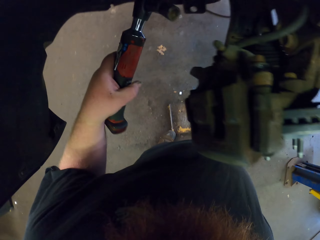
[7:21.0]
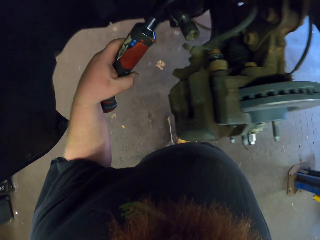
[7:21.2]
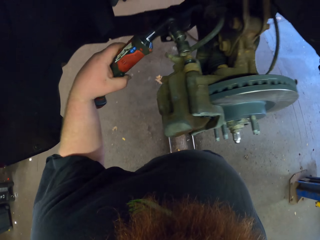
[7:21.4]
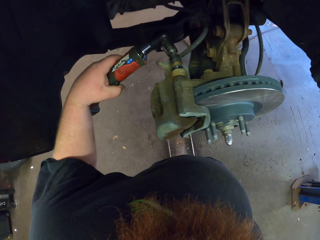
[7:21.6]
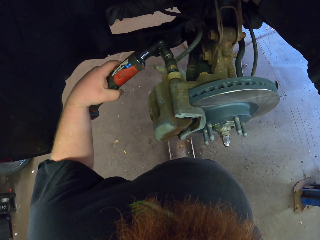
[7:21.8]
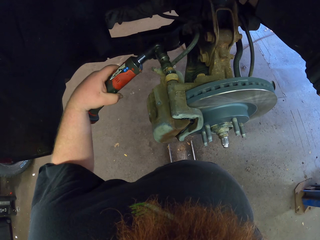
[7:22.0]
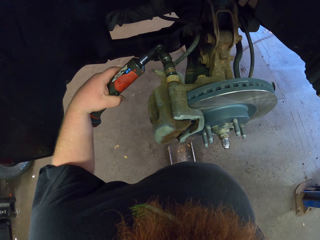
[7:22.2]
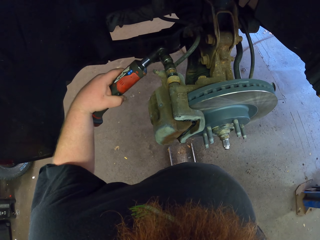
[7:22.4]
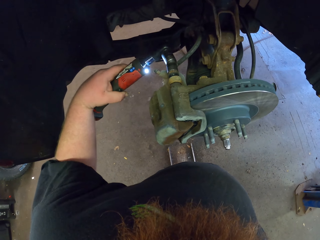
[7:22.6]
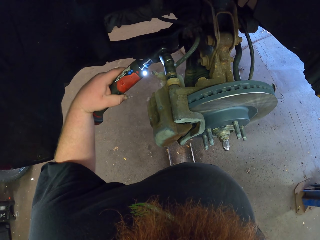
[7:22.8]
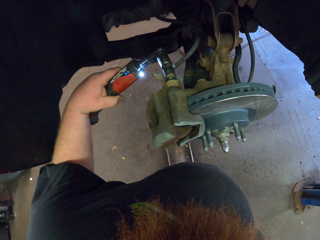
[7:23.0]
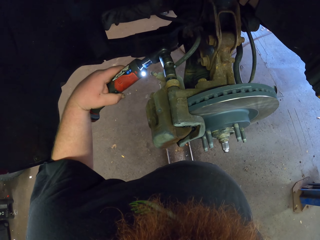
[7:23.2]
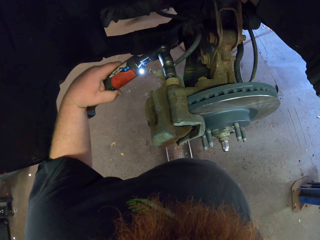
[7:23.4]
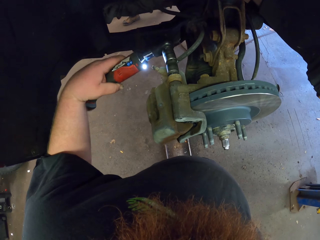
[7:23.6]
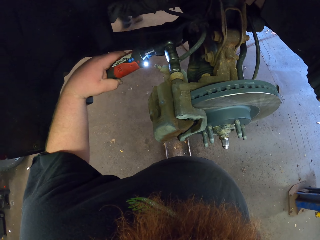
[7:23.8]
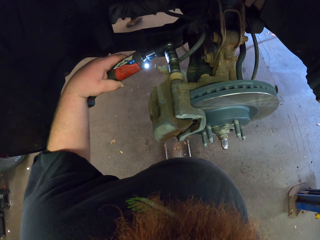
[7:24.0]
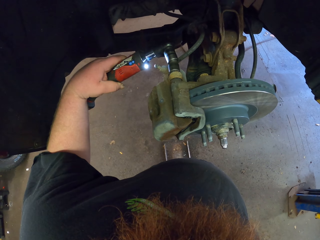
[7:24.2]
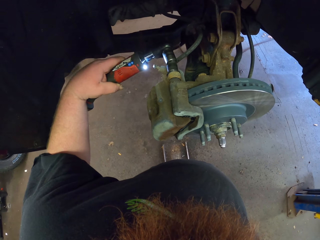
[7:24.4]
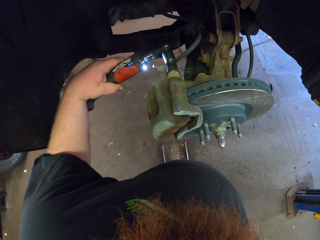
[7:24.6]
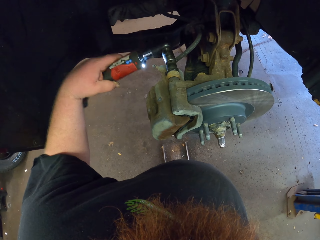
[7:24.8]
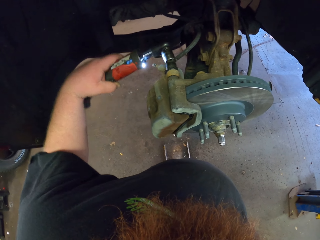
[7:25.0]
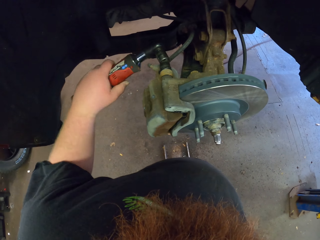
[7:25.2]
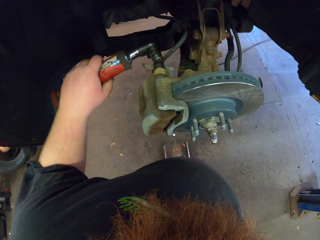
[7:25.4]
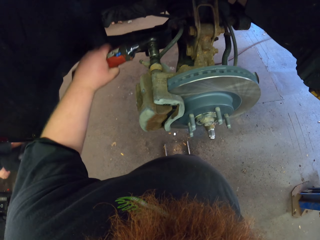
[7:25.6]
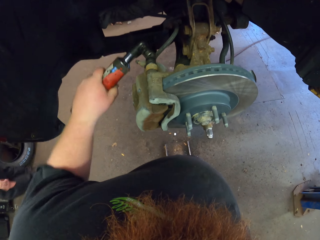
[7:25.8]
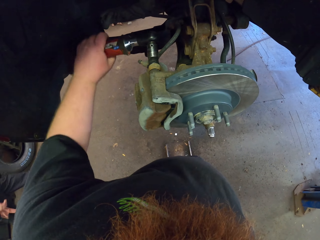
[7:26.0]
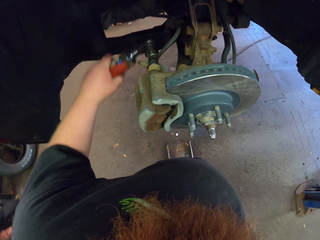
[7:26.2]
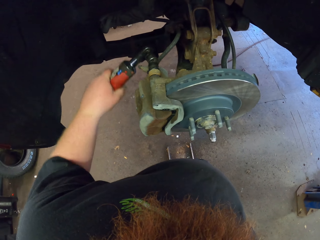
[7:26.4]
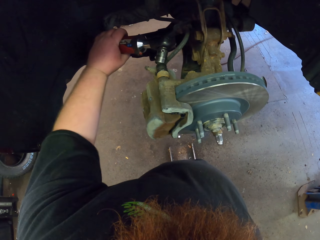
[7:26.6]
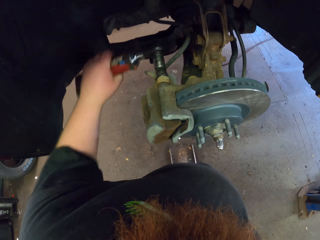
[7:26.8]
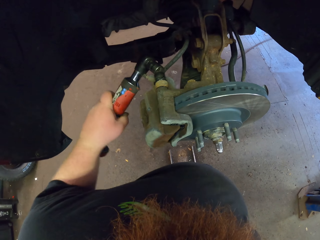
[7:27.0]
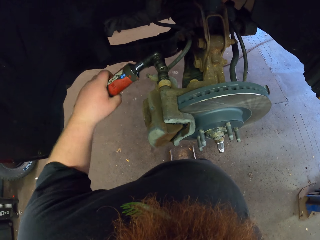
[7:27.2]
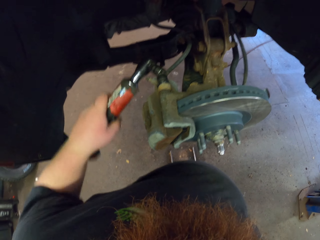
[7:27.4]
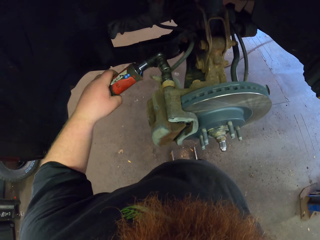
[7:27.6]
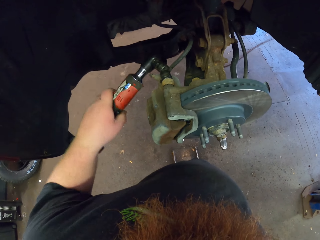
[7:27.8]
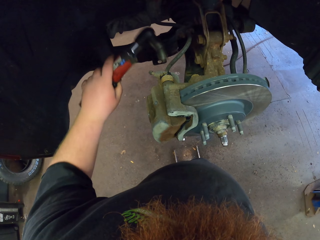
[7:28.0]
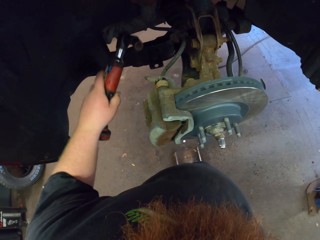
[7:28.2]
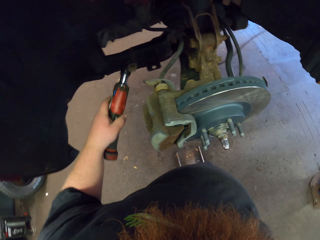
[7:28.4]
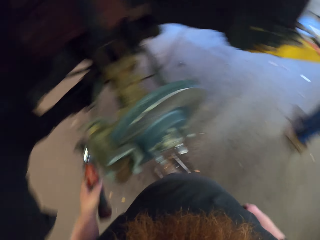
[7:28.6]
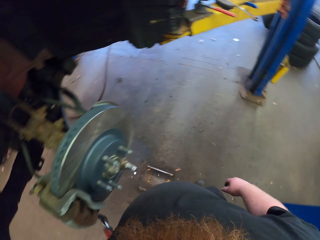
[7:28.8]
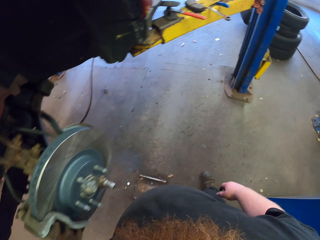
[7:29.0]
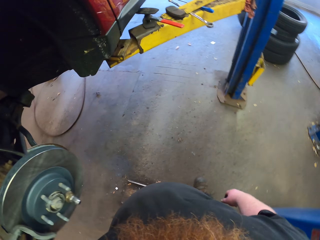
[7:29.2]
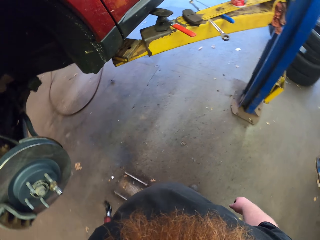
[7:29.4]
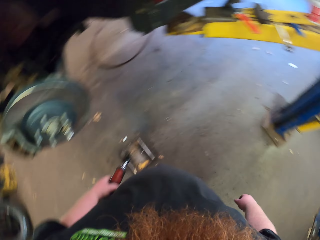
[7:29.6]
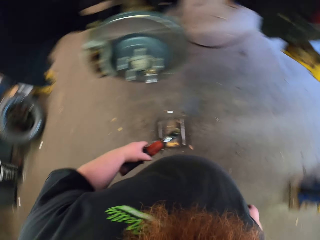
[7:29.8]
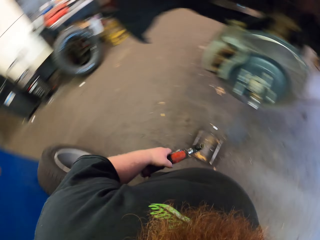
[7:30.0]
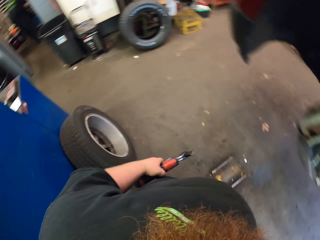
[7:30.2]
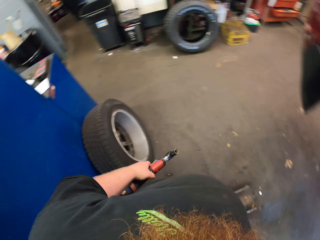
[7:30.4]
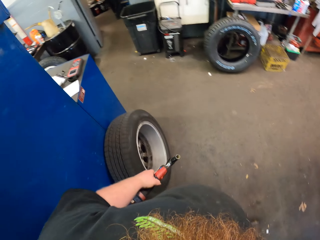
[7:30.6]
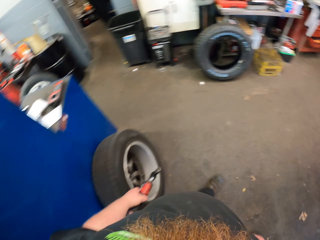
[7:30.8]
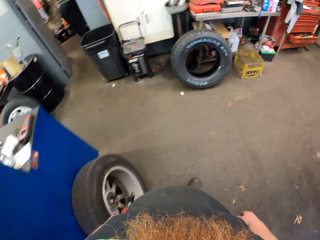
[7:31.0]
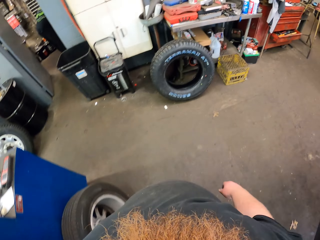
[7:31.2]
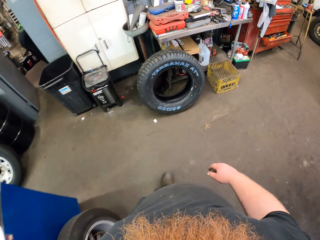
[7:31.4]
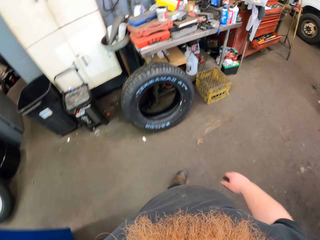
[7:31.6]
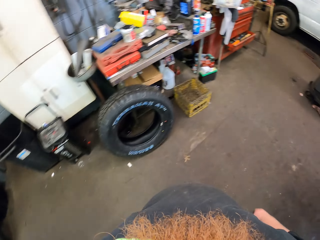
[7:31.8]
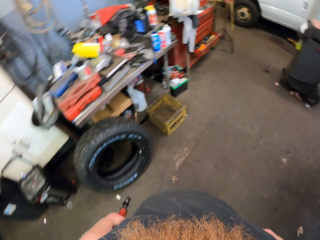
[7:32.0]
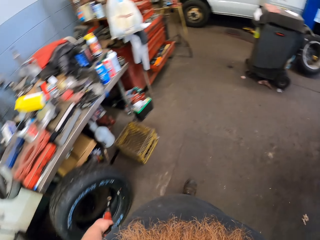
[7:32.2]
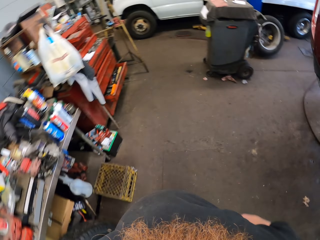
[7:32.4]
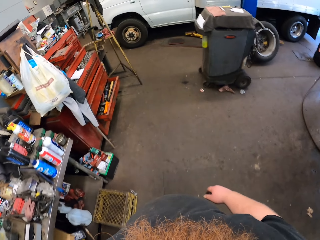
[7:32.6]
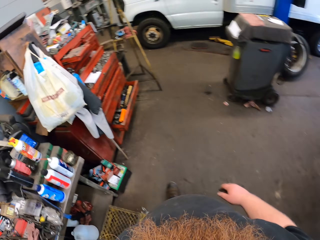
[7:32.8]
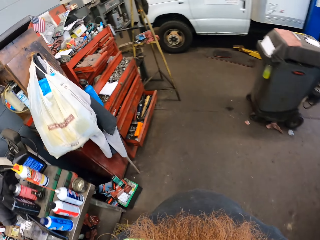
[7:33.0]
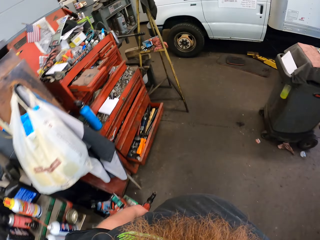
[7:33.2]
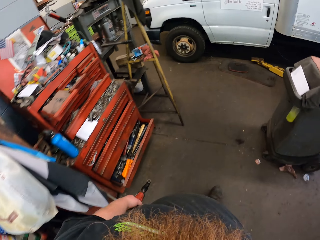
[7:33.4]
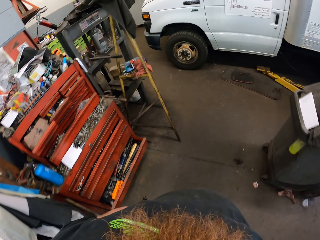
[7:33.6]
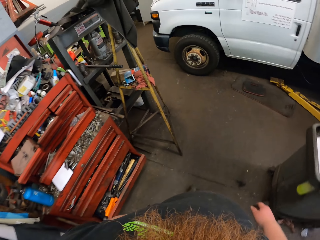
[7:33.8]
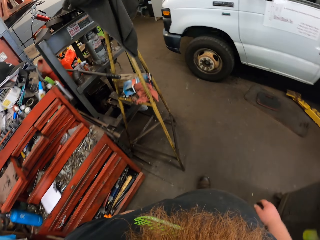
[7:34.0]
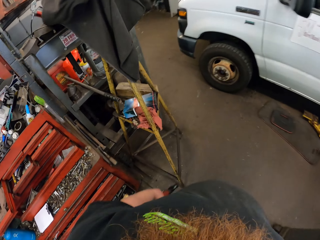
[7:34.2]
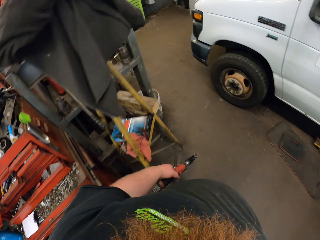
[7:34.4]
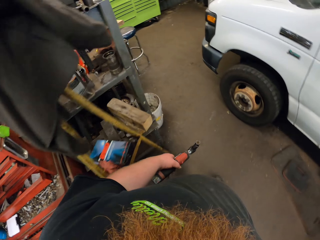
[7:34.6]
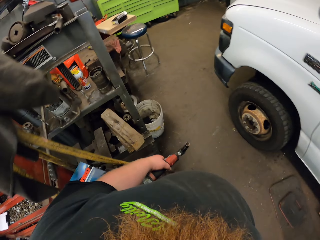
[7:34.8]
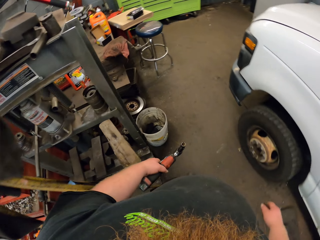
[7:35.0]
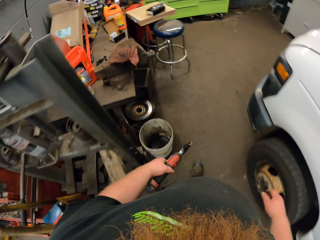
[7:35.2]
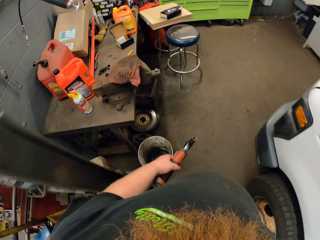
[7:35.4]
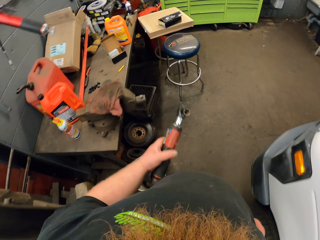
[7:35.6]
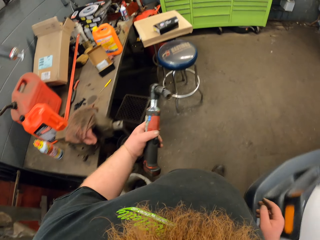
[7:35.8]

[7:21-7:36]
The camera wearer adjusts a bolt tightener on an engine. They tighten a bolt with the bolt tightener. They walk around a garage. They look around the garage. They walk around the garage.

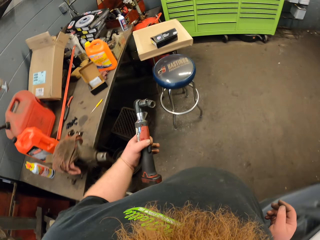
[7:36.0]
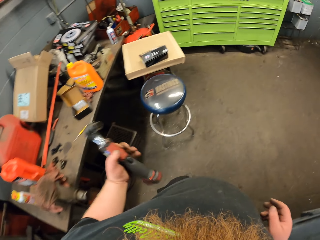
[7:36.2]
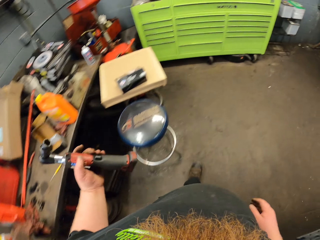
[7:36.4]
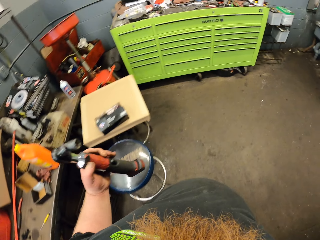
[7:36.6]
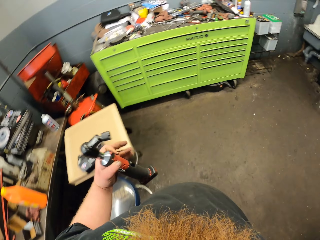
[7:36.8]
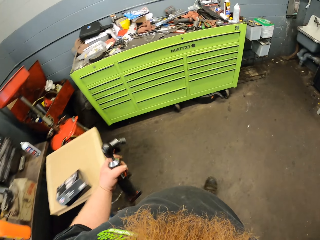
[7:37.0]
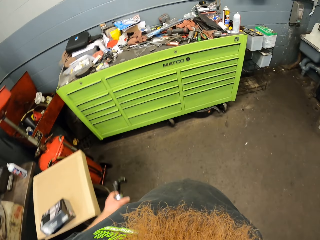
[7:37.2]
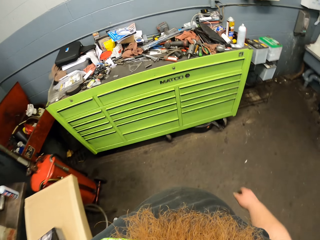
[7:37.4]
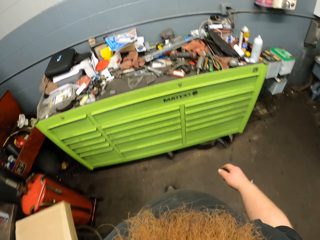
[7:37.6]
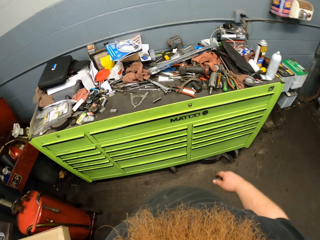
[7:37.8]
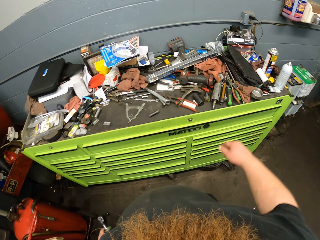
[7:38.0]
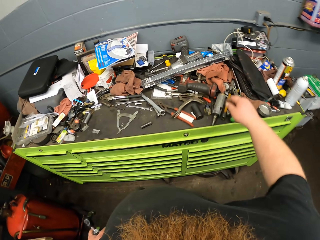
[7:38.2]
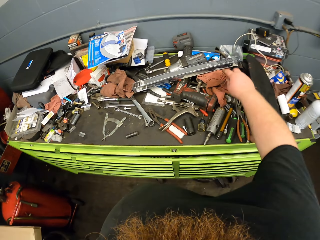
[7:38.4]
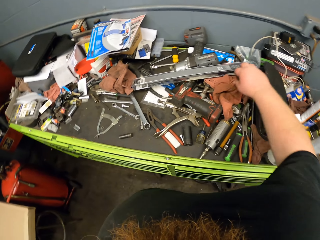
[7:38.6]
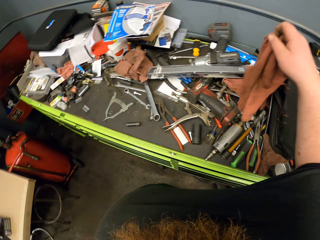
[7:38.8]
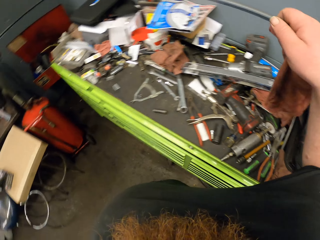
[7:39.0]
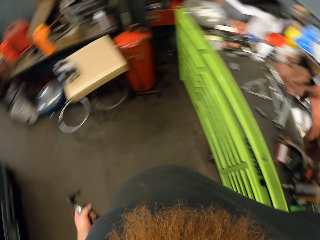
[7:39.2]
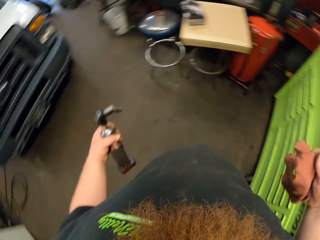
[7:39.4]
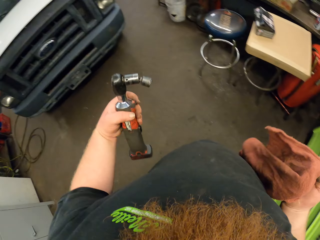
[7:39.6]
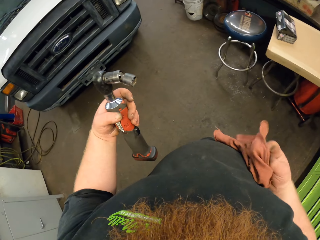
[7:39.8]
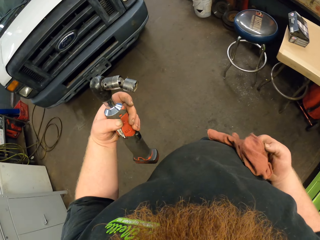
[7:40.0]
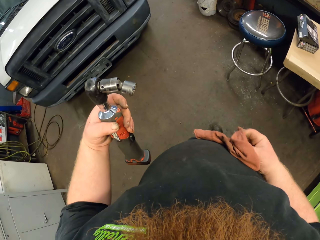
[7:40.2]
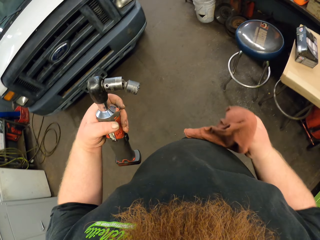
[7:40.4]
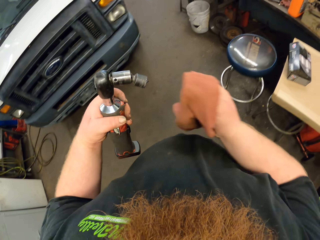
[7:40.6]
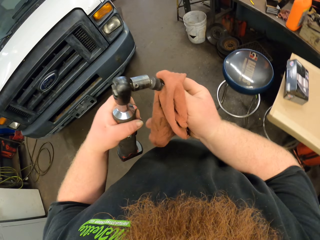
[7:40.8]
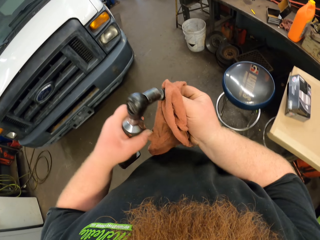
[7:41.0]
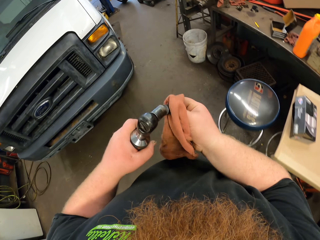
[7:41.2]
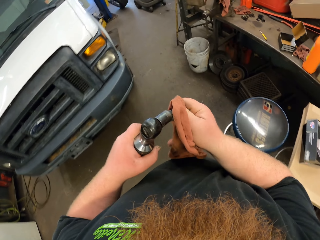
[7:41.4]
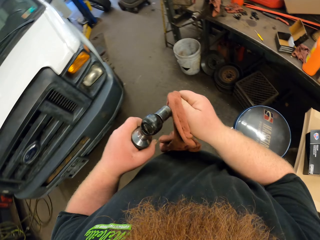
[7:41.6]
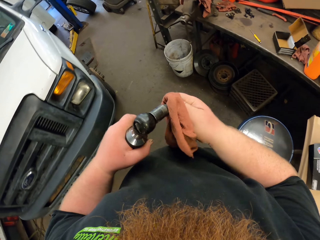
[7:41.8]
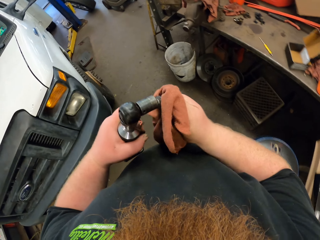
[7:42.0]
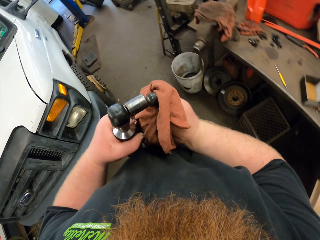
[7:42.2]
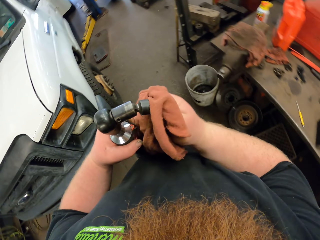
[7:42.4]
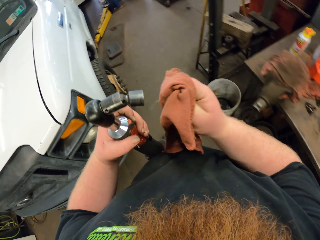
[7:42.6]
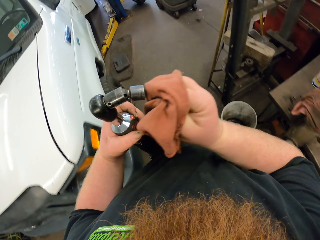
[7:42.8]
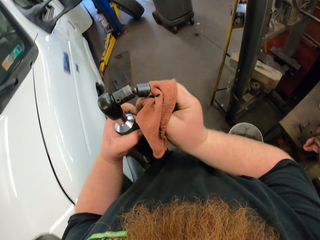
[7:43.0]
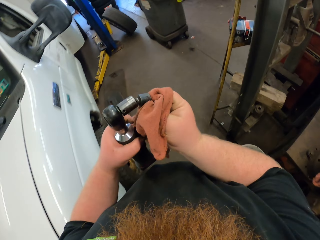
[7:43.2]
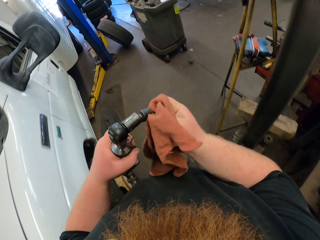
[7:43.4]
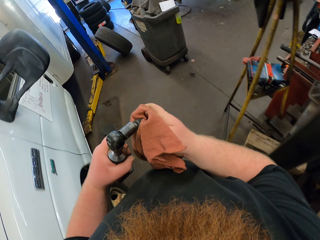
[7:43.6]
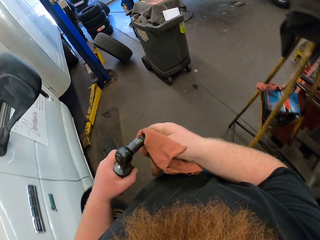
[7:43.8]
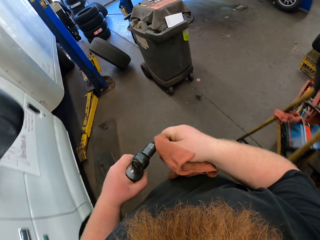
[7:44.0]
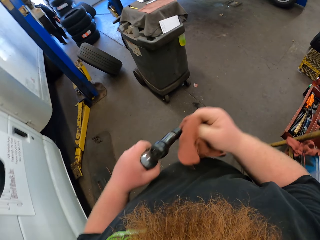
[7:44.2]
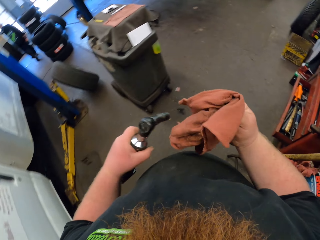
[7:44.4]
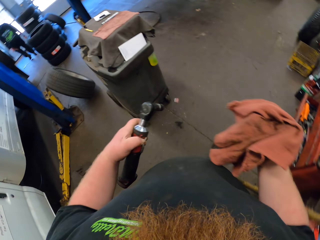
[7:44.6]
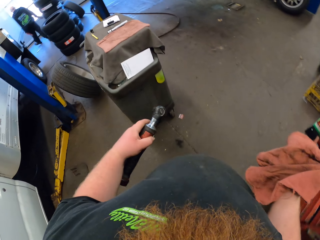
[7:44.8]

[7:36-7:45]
The camera wearer picks up a piece of cloth from a table. They walk around a garage. They wipe a bolt tightener with the piece of cloth. They walk around the garage.
